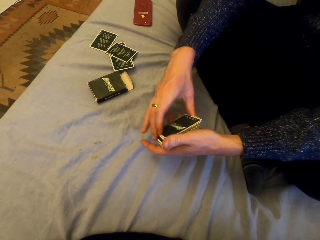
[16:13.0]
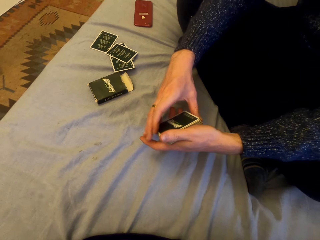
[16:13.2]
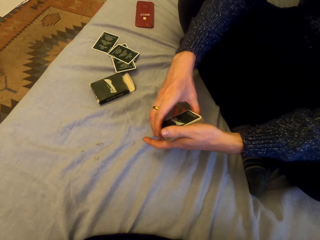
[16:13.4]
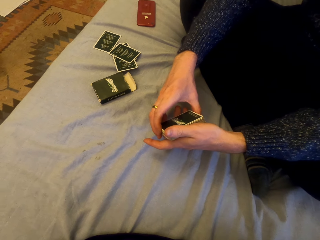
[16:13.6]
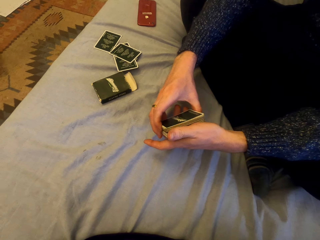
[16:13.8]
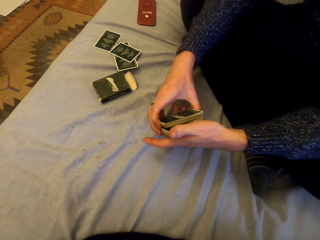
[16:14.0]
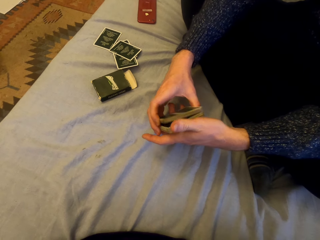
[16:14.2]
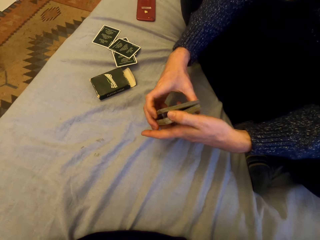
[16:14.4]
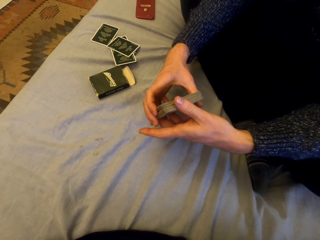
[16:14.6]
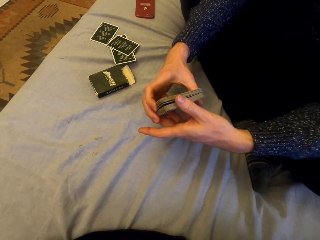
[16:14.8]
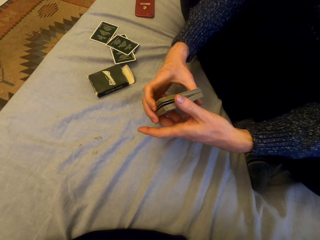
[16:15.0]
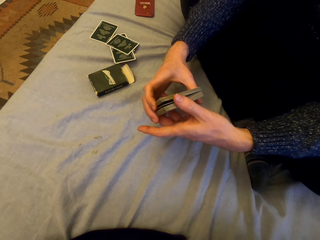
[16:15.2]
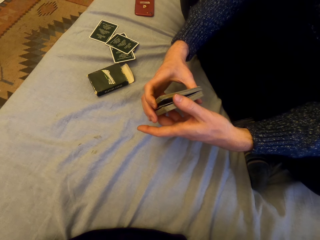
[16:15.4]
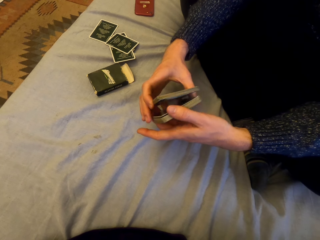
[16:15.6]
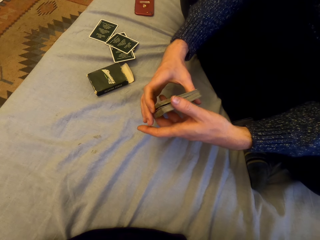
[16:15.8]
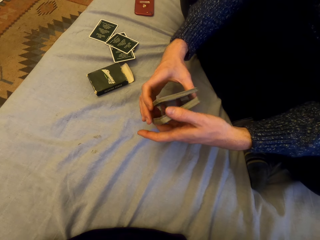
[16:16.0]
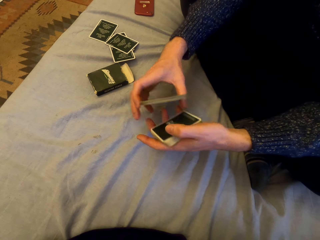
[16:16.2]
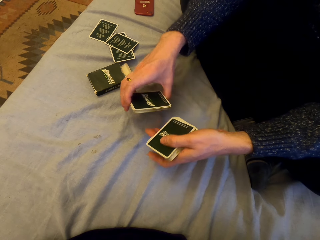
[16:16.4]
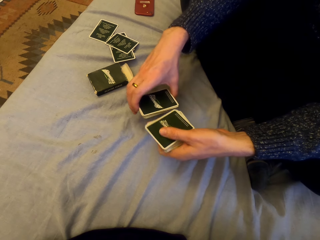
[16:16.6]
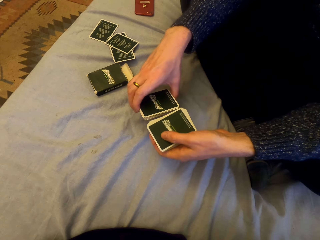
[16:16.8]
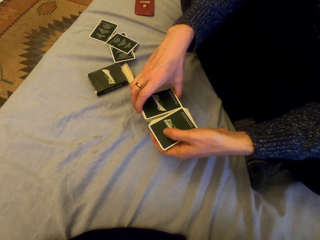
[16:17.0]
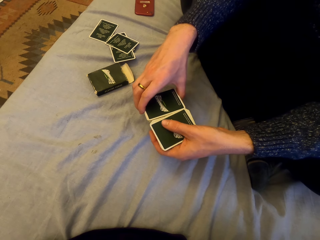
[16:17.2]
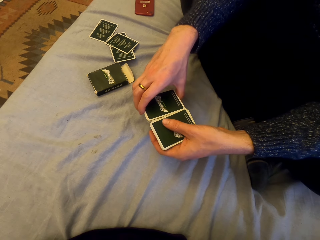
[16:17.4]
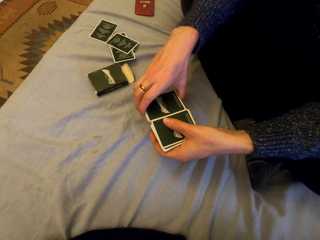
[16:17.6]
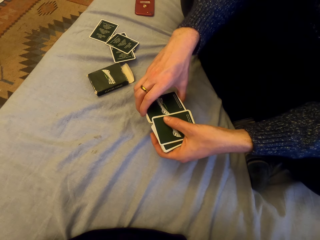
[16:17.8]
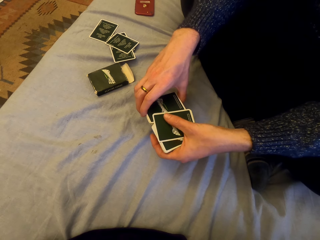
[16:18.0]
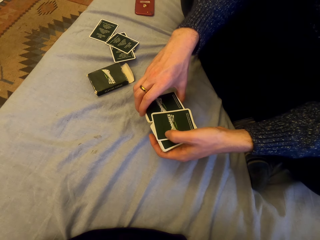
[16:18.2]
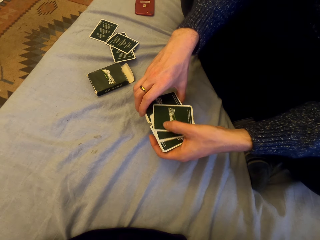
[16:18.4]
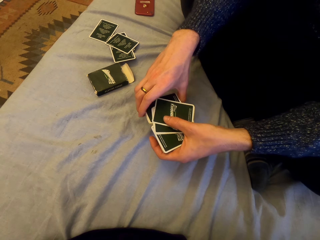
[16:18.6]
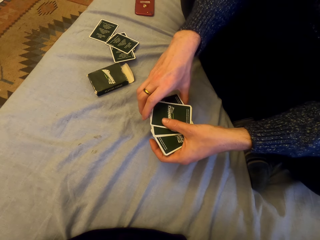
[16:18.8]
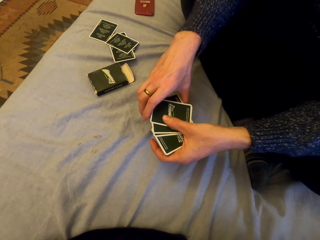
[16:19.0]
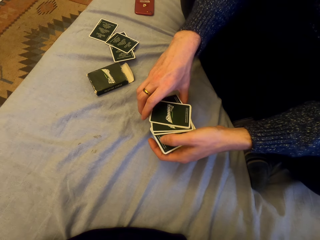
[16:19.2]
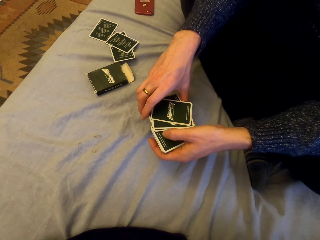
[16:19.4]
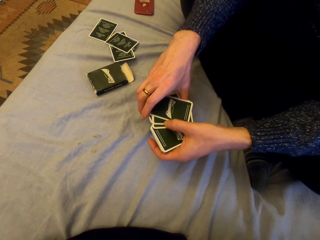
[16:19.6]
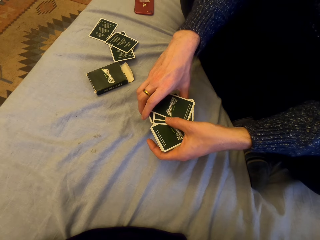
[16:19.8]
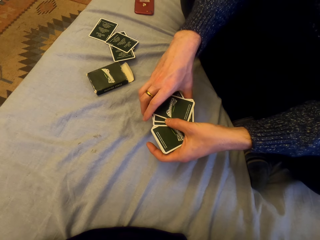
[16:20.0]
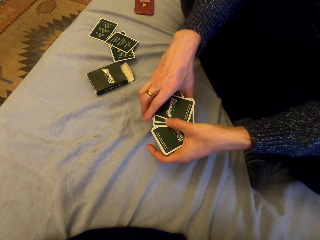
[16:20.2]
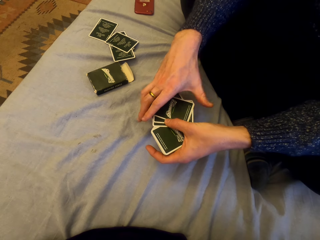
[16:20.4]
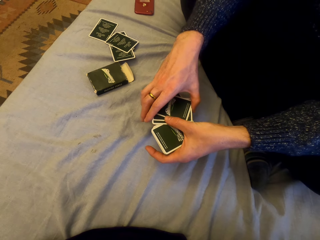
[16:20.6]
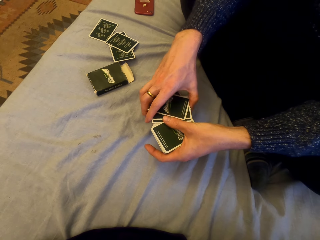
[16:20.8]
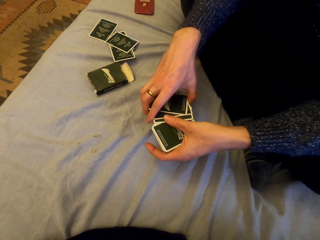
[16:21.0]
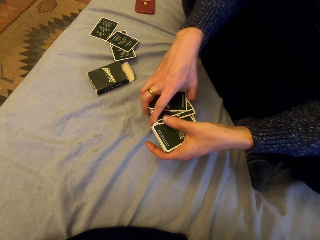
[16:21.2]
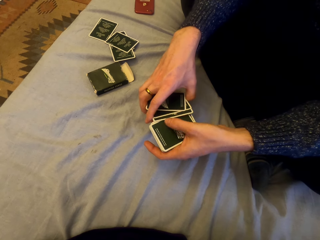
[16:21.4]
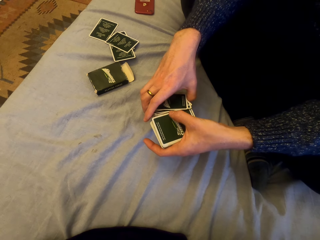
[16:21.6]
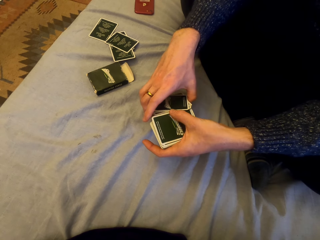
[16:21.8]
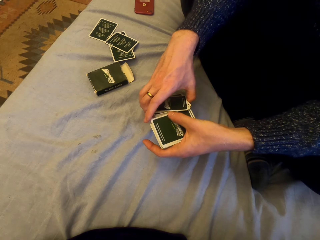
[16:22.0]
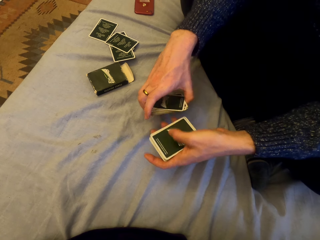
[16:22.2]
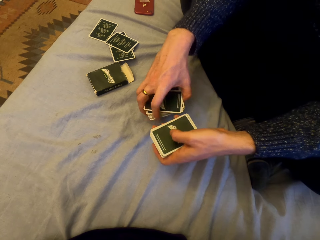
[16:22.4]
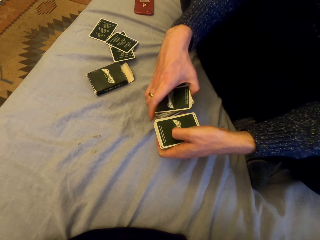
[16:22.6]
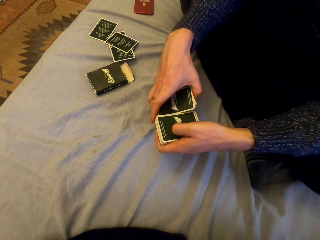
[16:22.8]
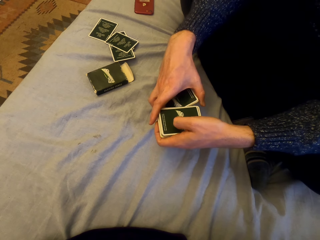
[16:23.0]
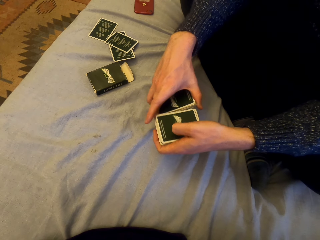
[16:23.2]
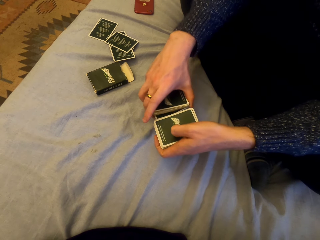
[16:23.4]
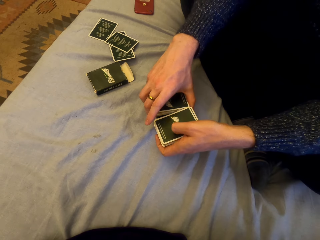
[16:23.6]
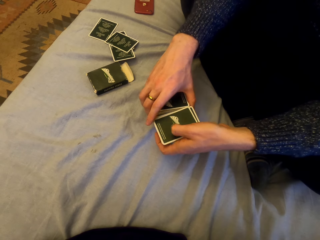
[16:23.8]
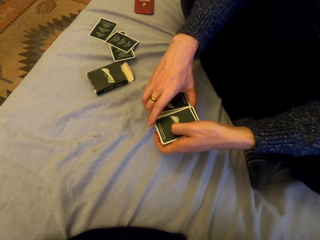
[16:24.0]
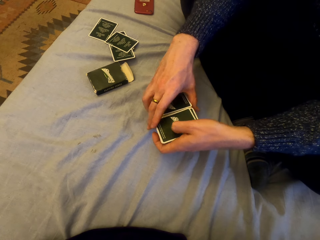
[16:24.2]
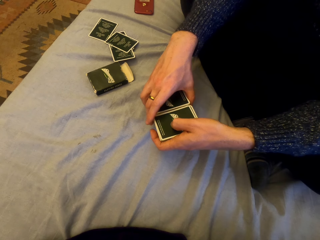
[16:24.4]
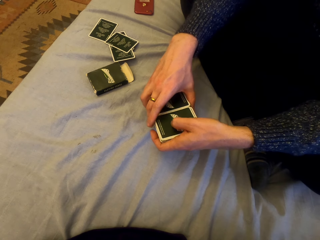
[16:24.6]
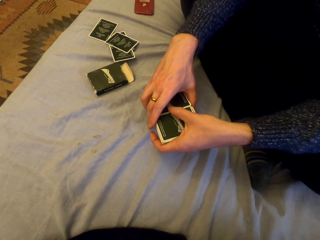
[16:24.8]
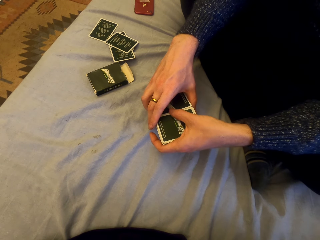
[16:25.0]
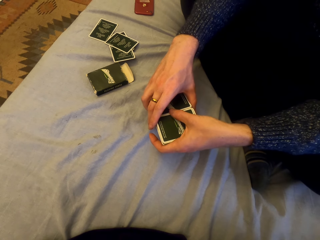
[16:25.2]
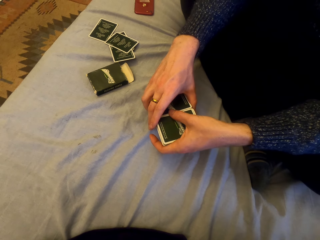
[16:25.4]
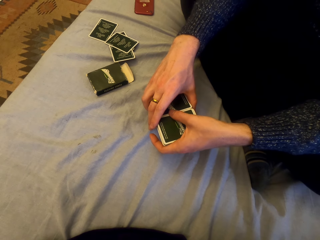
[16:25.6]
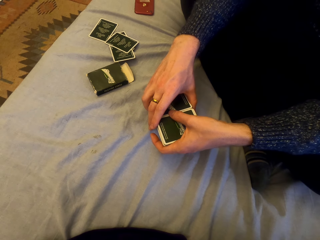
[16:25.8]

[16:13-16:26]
A man splits the cards into two halves.

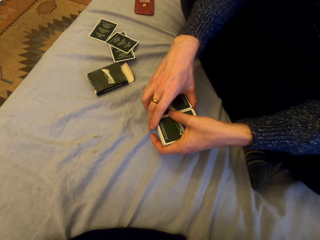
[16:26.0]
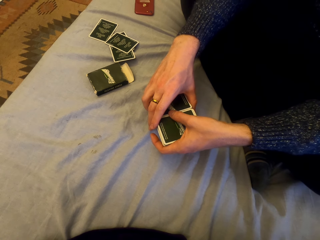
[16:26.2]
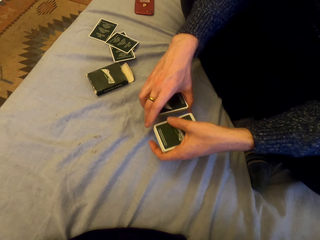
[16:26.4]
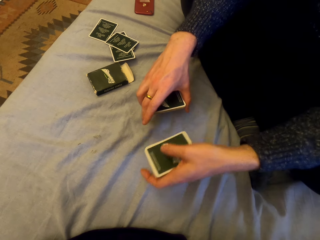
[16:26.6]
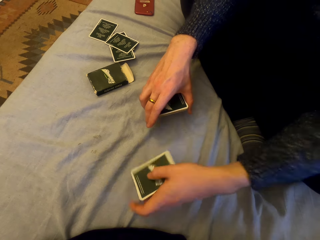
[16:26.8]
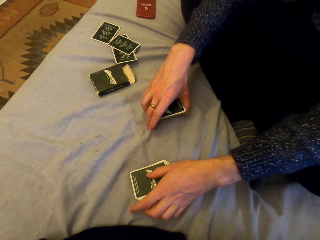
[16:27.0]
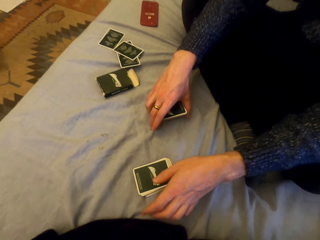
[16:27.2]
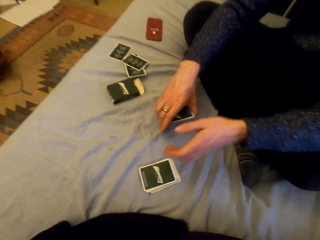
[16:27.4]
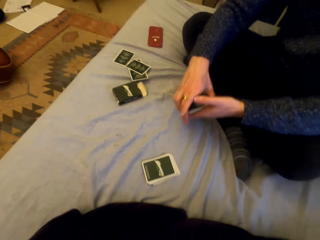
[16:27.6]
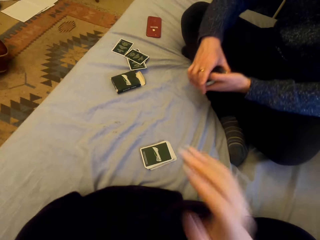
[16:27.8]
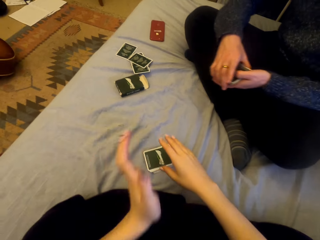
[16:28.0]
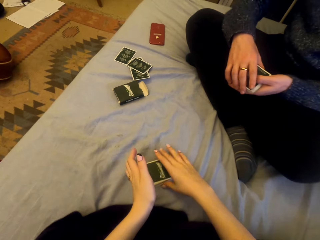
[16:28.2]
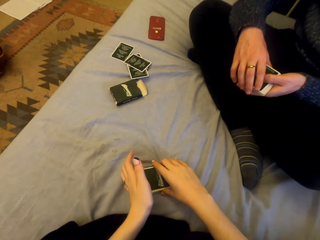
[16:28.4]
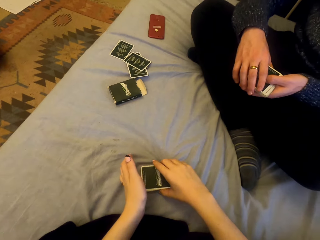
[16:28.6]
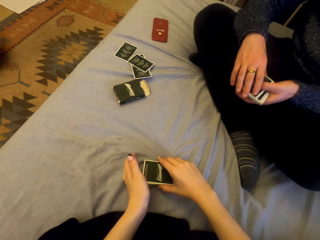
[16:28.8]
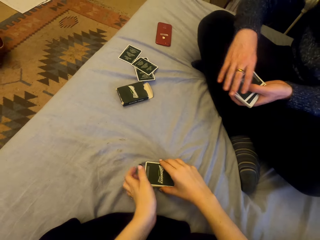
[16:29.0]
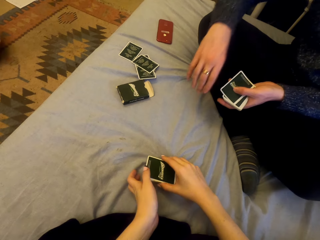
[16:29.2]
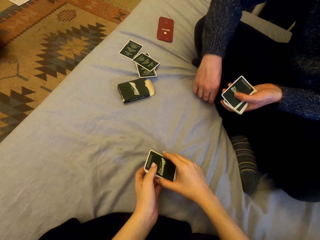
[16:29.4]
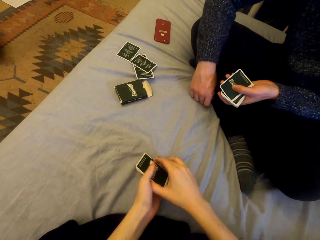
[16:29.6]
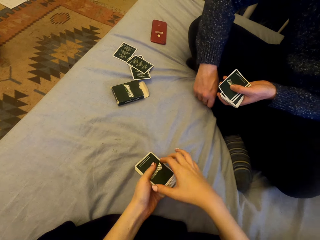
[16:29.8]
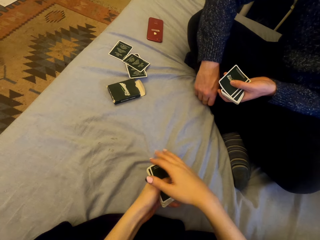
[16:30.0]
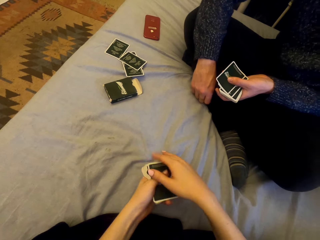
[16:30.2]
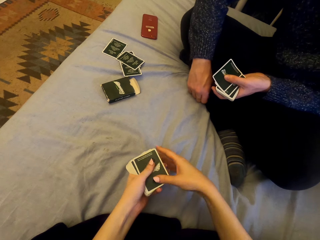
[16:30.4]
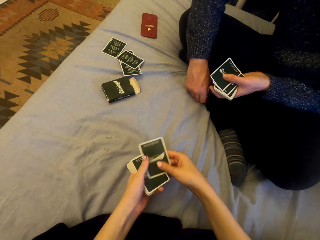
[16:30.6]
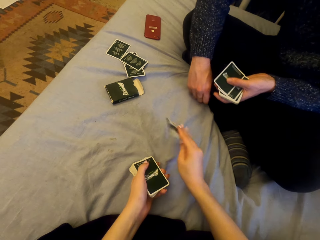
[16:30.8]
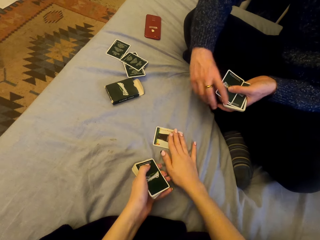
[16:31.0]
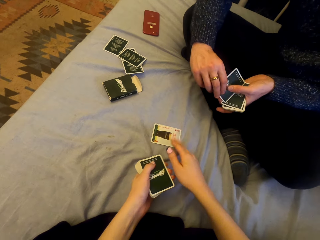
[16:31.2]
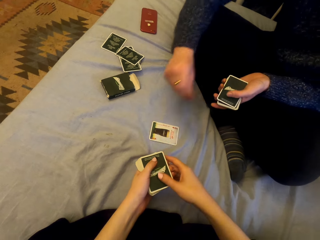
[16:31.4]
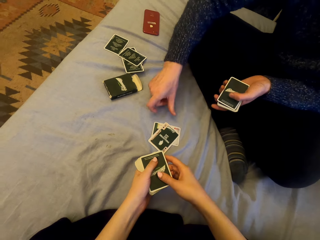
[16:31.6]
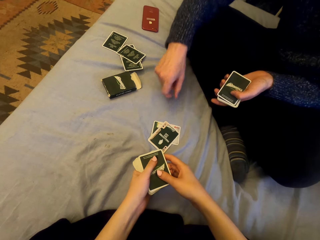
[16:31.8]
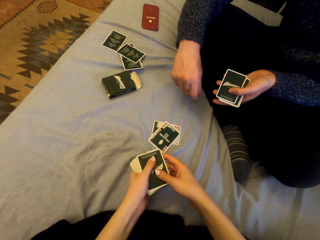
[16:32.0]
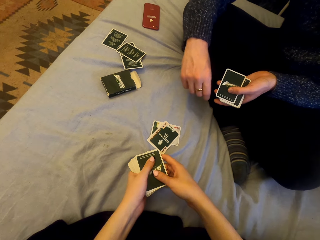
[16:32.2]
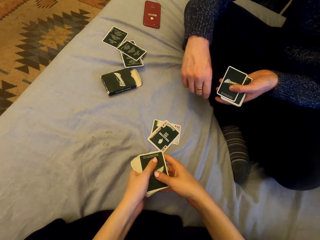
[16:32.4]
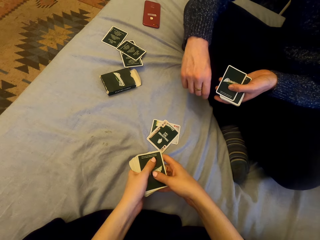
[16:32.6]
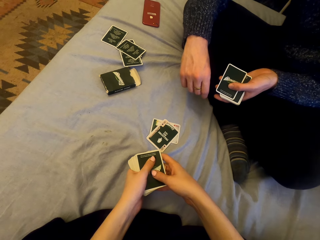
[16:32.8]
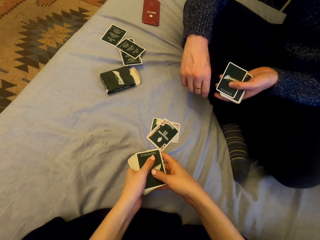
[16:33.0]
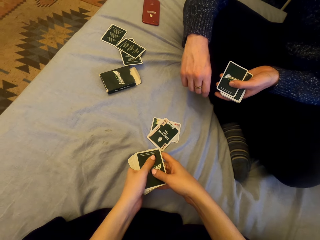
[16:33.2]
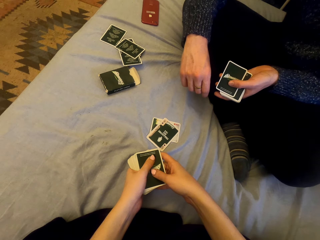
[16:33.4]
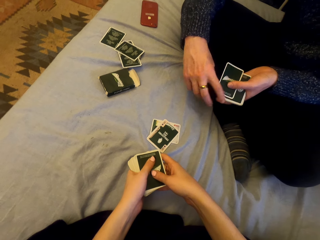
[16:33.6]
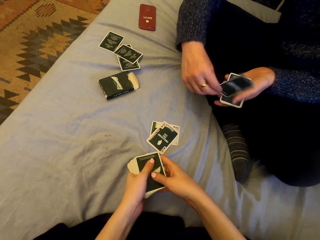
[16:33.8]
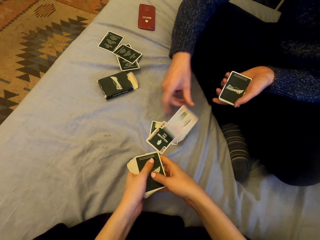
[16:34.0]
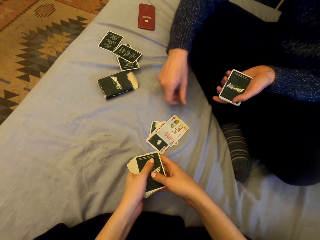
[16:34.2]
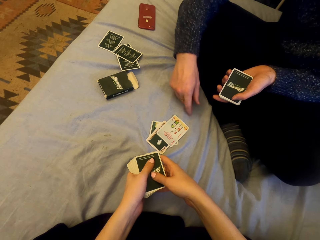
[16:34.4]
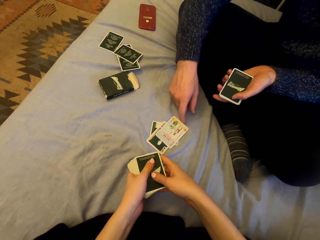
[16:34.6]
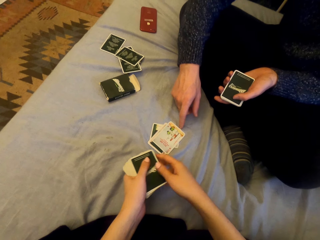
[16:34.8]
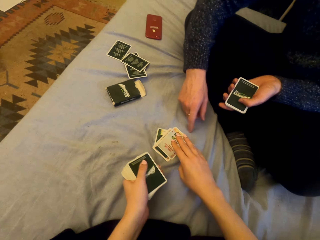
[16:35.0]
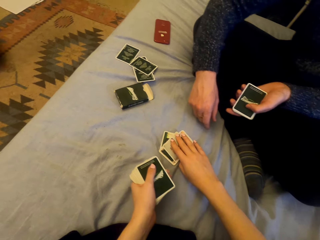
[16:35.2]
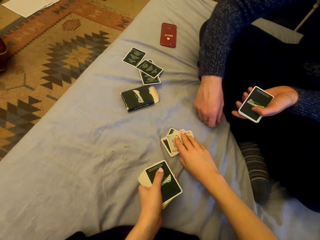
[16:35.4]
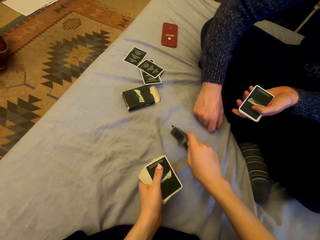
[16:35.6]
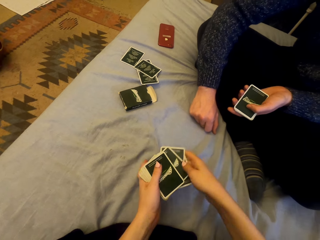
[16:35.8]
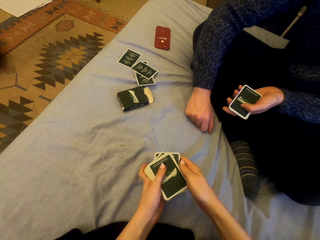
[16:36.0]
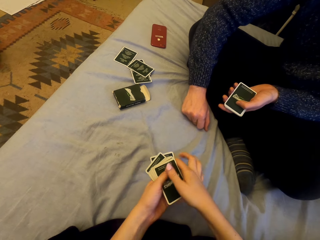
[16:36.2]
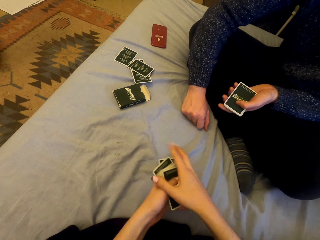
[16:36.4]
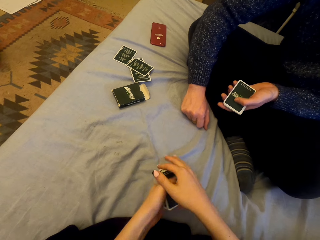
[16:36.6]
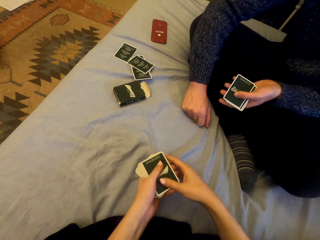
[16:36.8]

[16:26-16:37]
A man puts the cards down. The camera wearer picks the cards. They play cards with the man. They put the card down. The man puts the card down. He puts the card down again. The camera wearer picks the cards.
